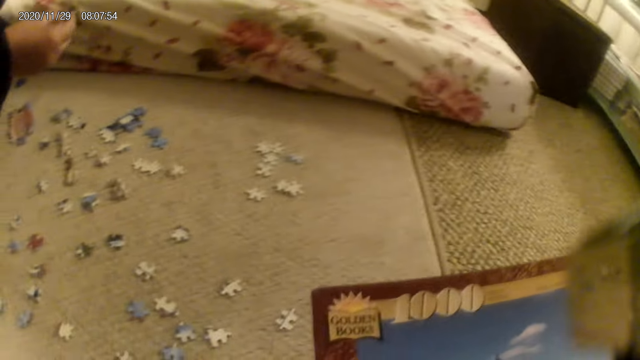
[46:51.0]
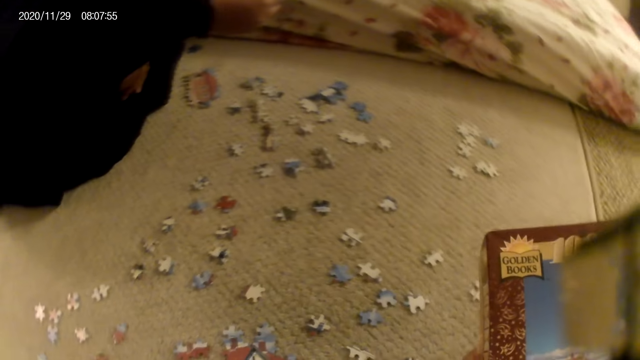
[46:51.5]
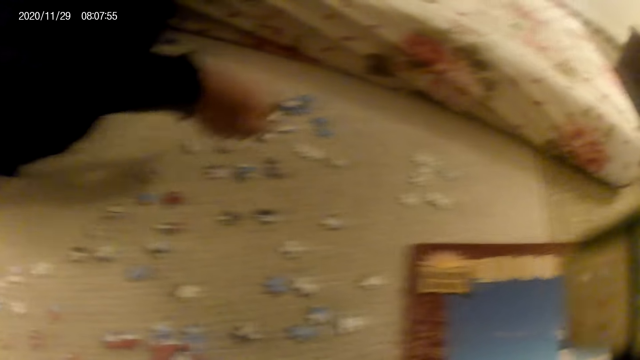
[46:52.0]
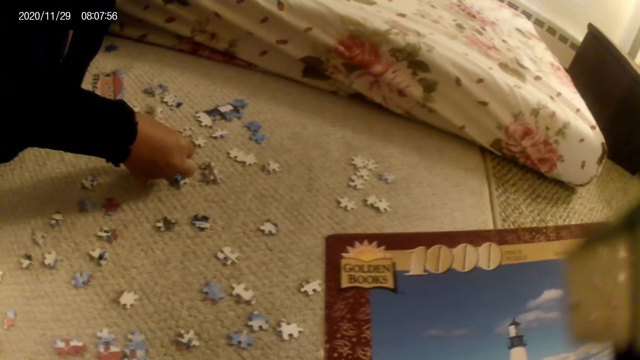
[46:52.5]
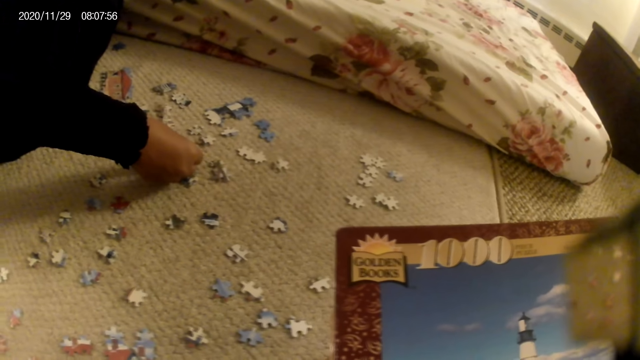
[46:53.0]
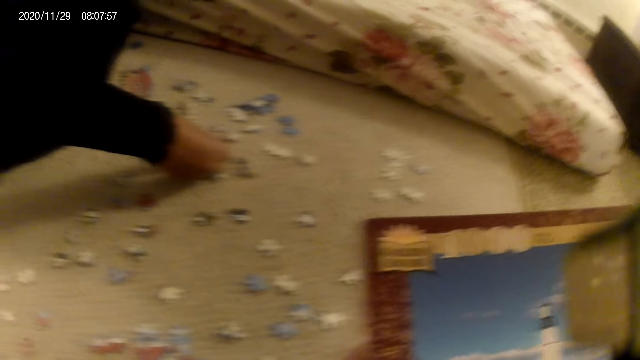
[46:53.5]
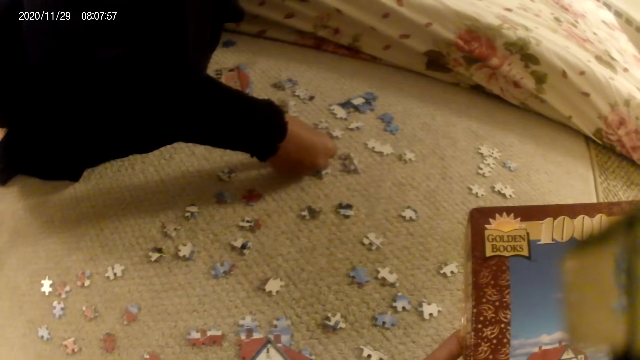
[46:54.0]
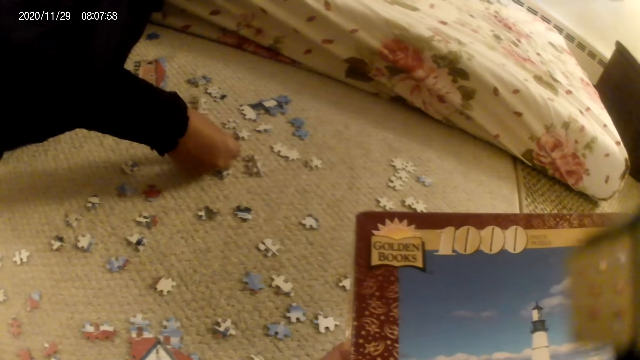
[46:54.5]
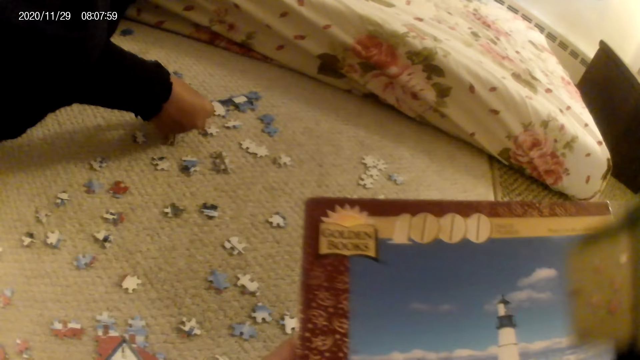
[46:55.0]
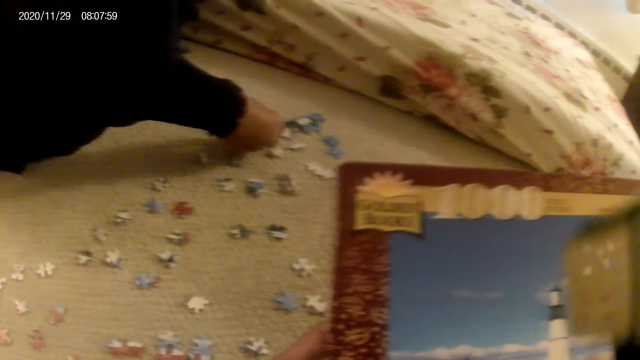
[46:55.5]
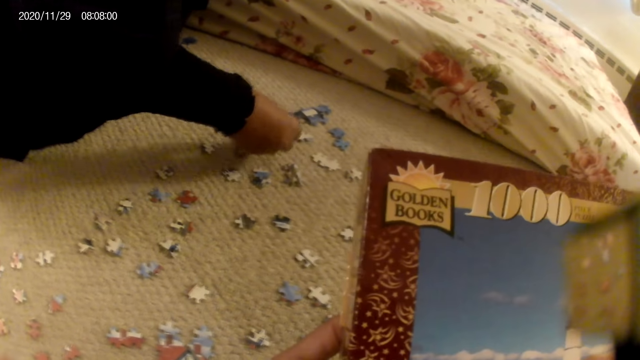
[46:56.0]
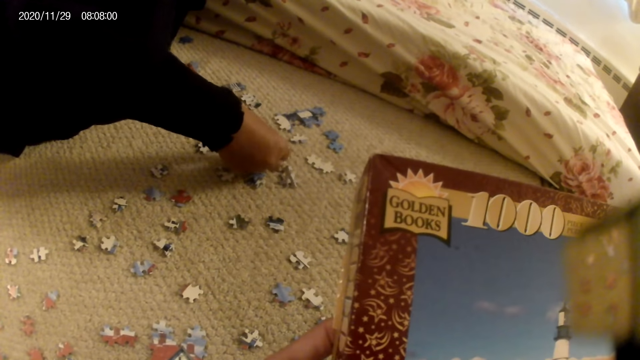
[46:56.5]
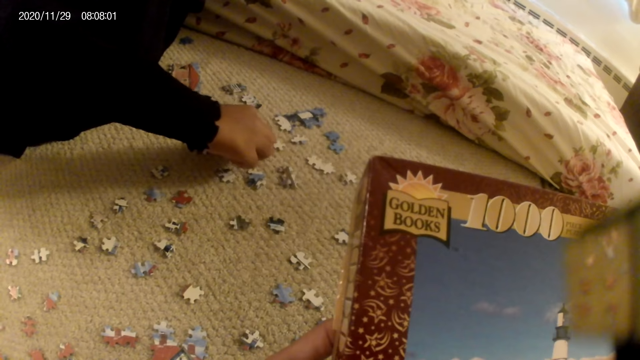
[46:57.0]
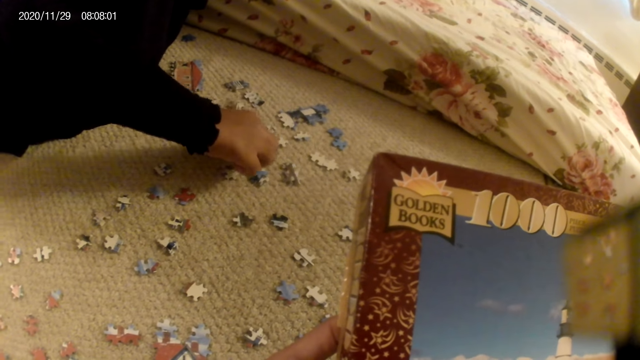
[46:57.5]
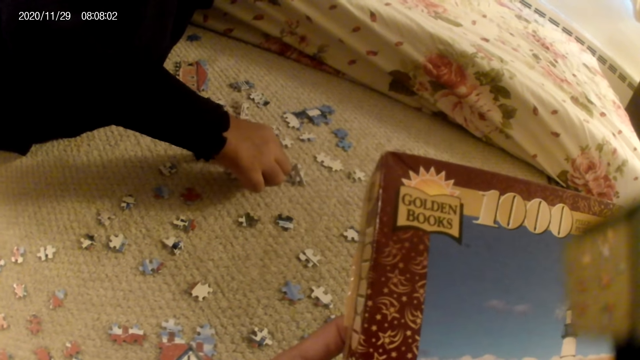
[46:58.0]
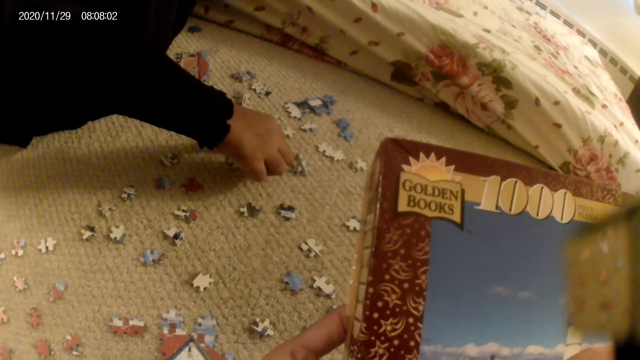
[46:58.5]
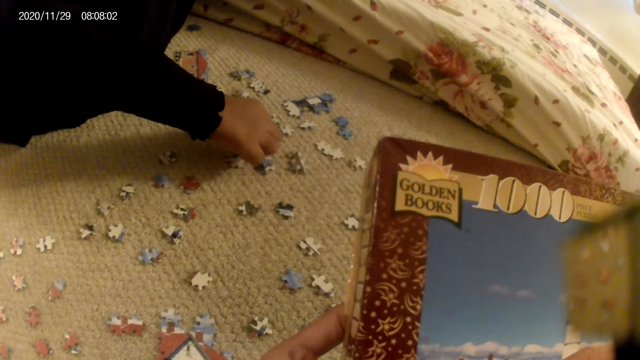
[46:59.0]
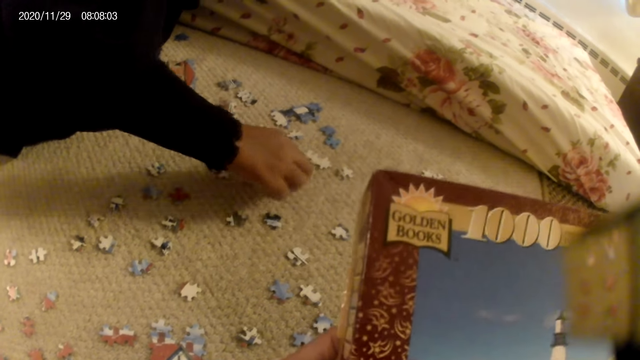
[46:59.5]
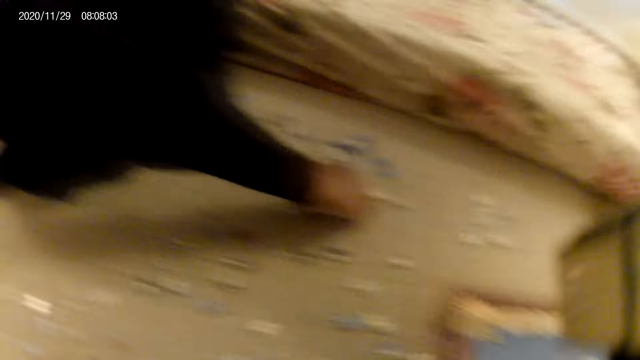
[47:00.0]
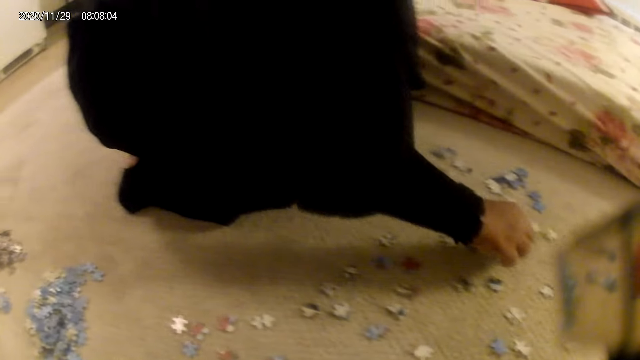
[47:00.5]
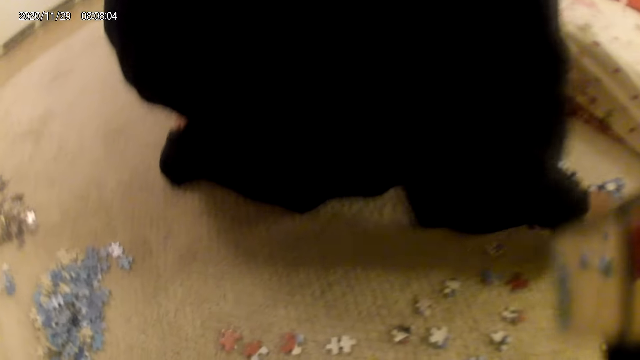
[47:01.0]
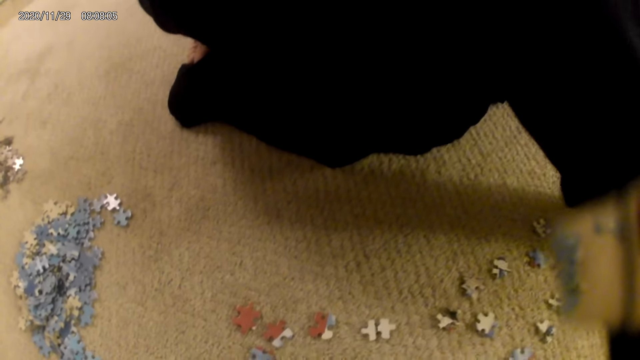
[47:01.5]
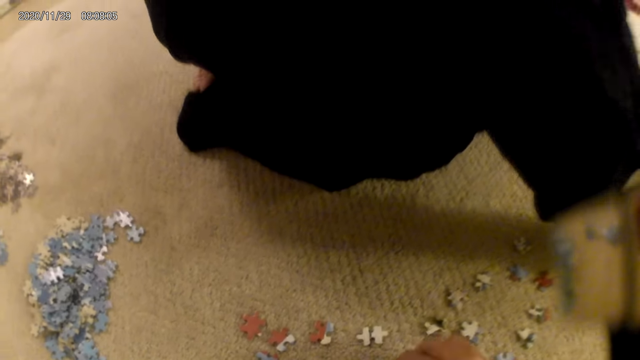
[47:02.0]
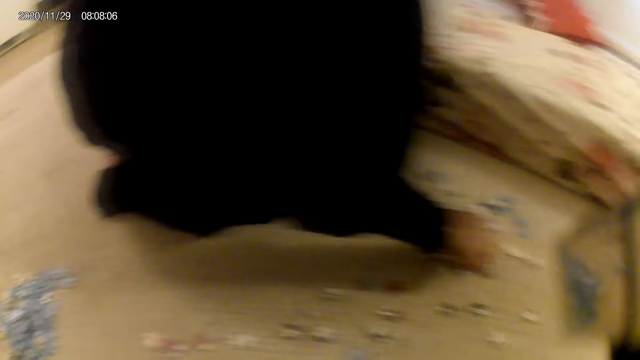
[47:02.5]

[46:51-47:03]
The camera wearer lifts the puzzle box. A lady stares at the puzzle piece. The camera wearer stares at the puzzle box. The lady fits the puzzle piece in the puzzle structure. The lady connects the puzzle together. The lady picks the puzzle piece. The camera wearer looks around.

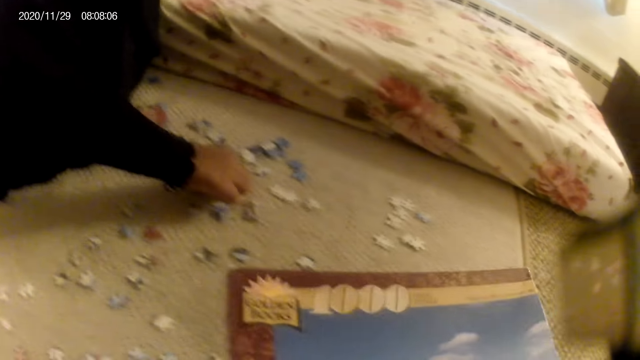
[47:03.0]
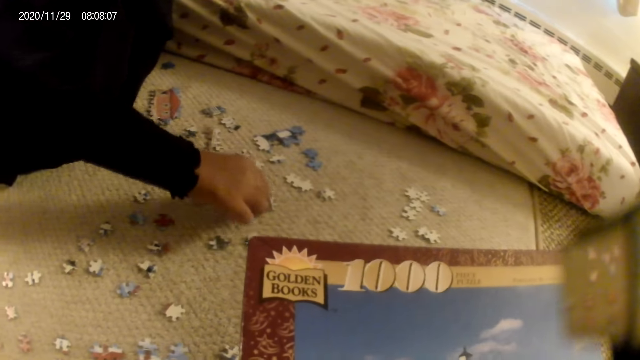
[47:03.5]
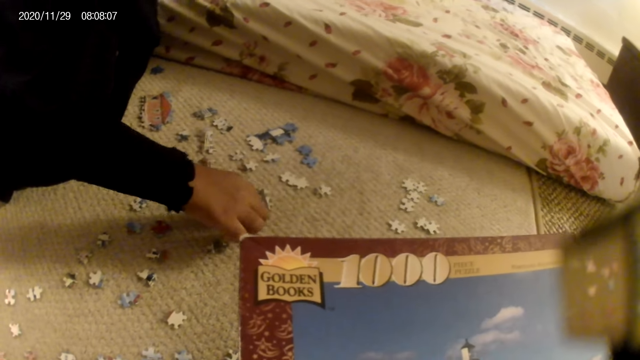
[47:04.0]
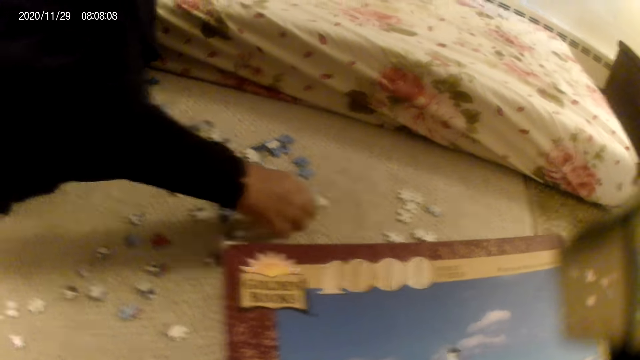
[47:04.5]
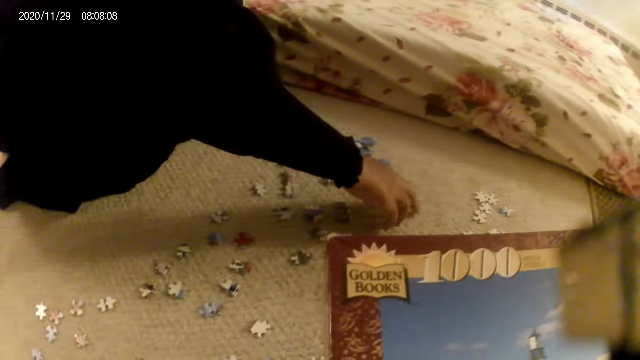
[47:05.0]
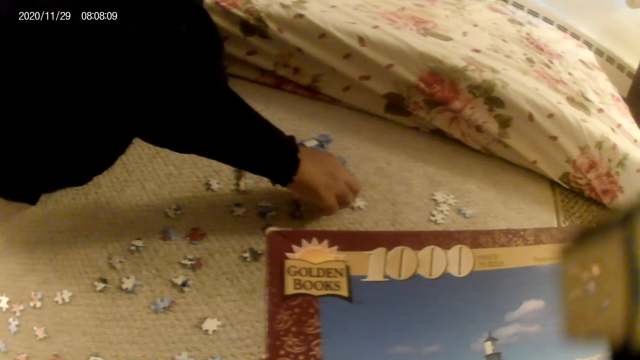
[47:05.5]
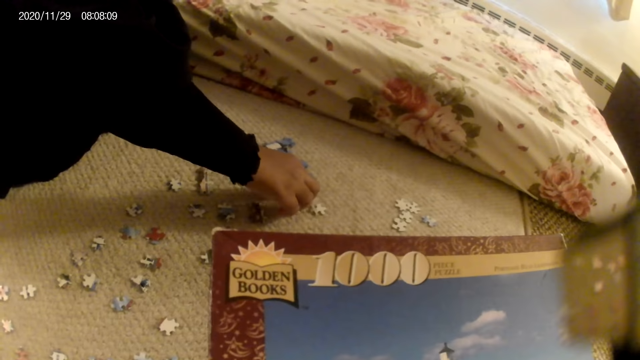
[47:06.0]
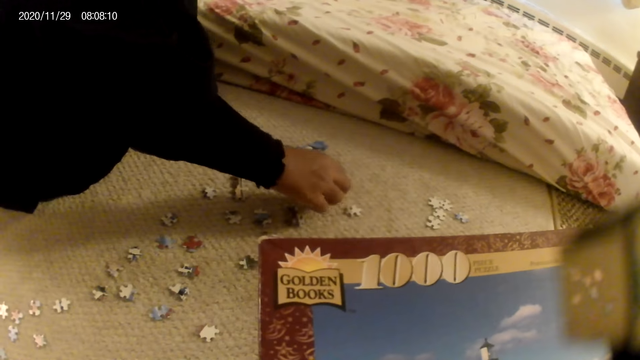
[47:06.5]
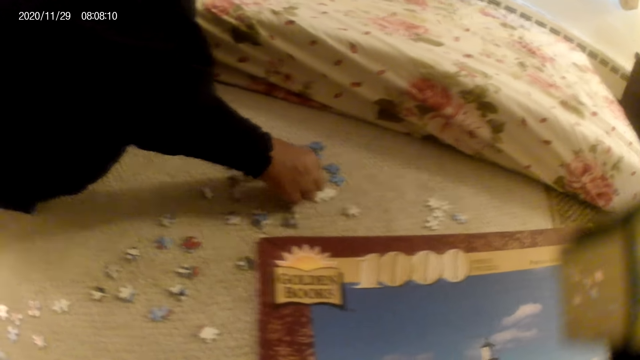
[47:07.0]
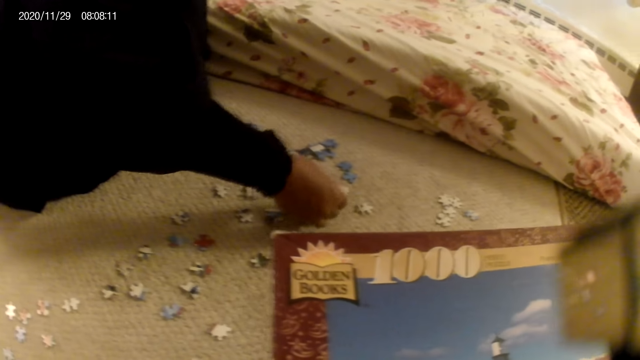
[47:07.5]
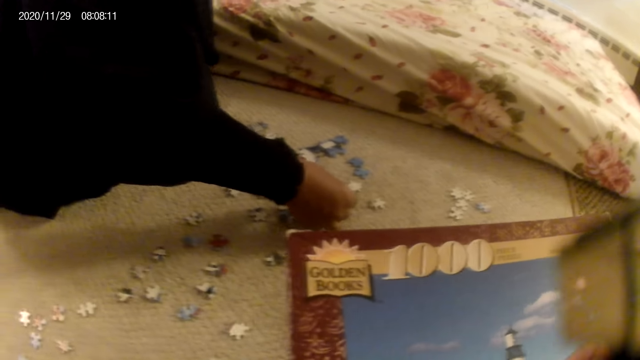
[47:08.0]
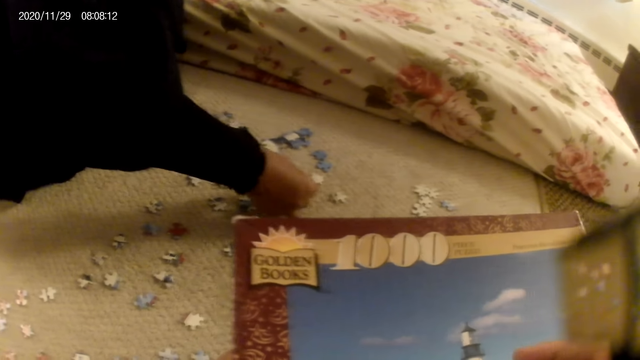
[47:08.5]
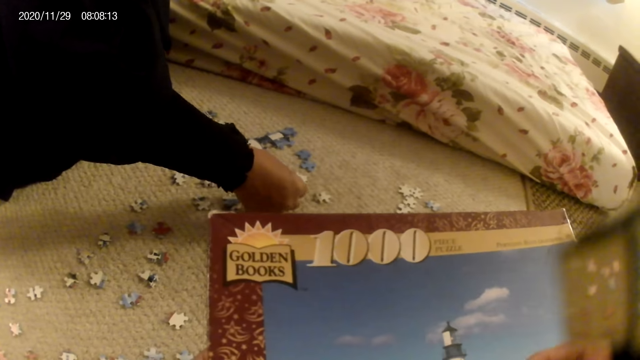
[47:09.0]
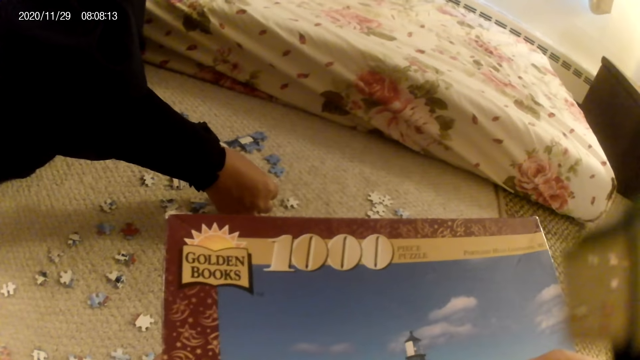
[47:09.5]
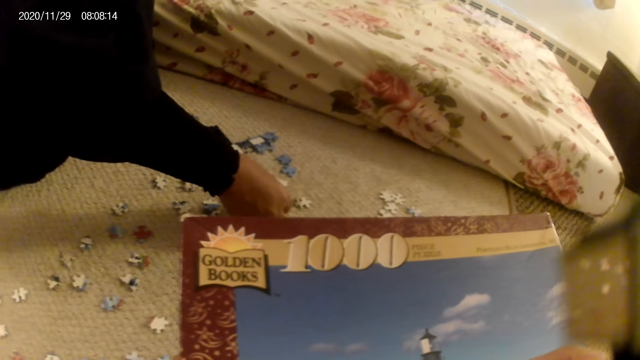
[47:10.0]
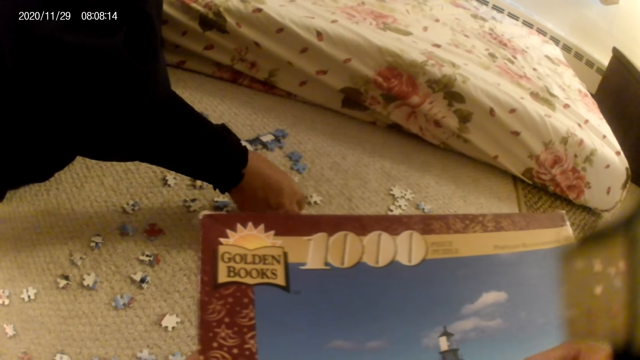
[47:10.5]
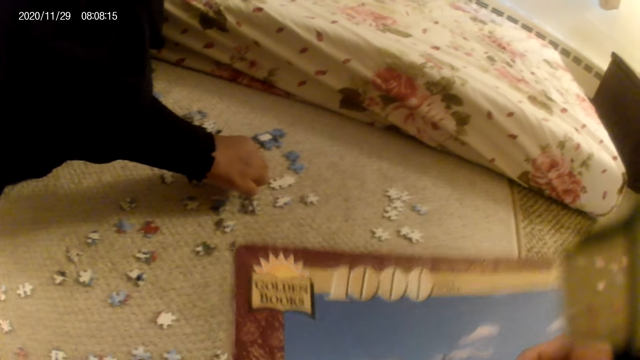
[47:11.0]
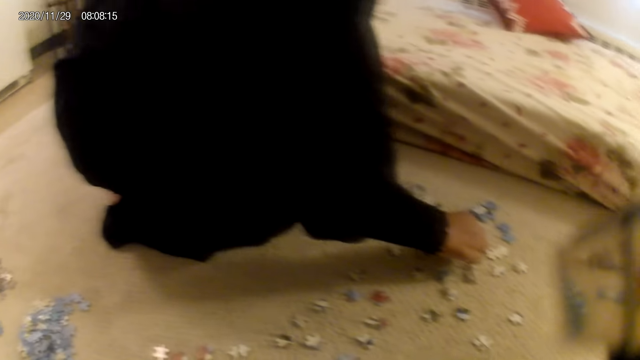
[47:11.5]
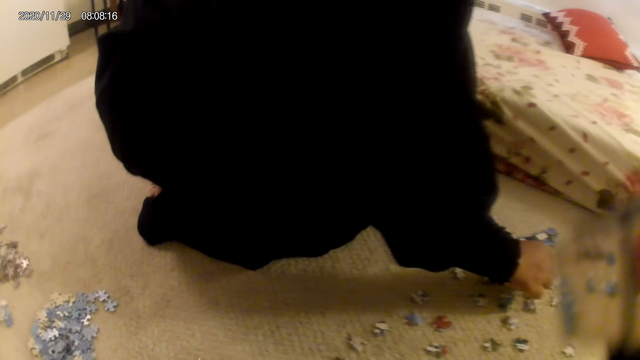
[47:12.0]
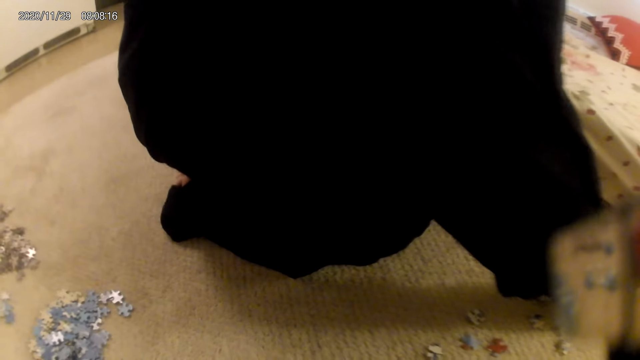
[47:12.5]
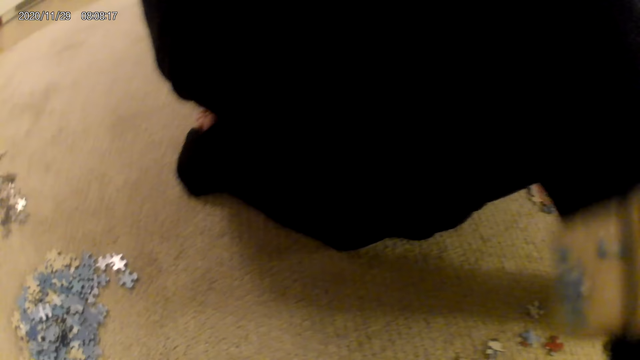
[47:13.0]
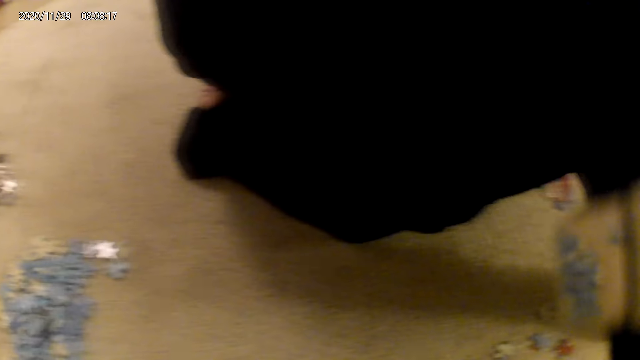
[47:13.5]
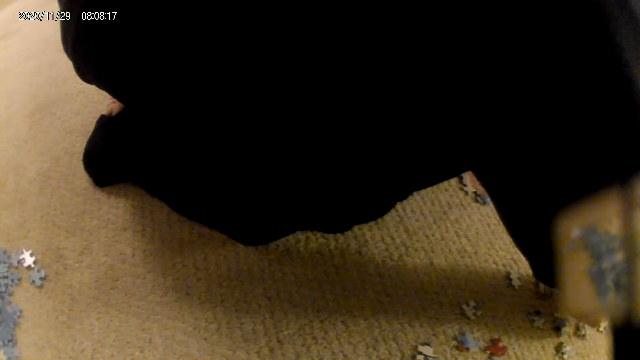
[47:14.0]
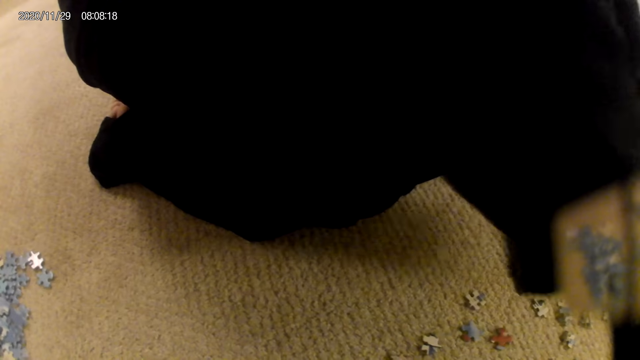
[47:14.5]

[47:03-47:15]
The camera wearer stares at the puzzle box. A lady picks a puzzle piece, stares at the puzzle piece and places the puzzle piece on the floor. The camera wearer looks around. The lady picks the puzzle piece.
